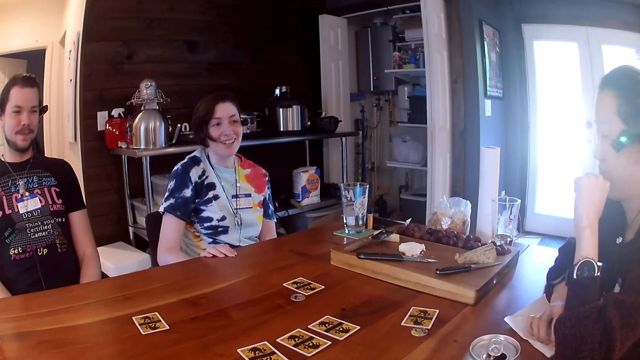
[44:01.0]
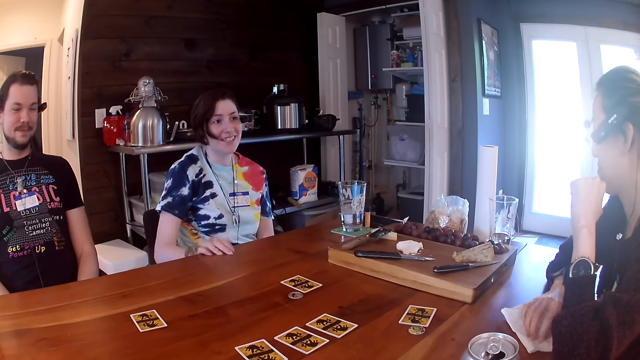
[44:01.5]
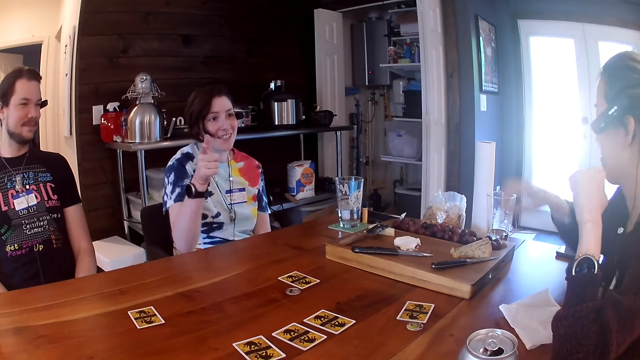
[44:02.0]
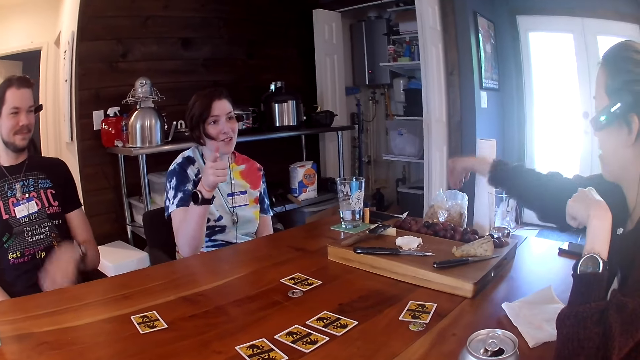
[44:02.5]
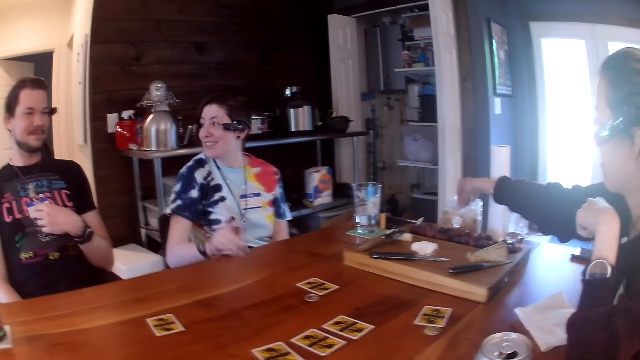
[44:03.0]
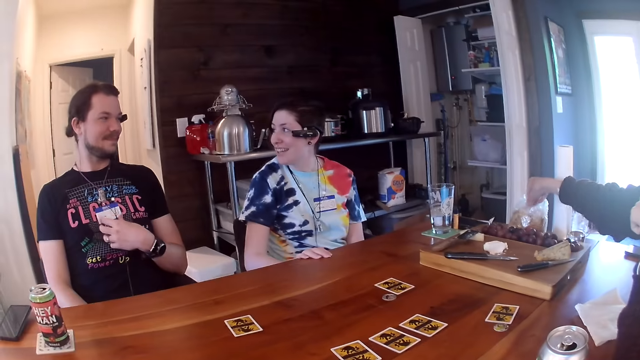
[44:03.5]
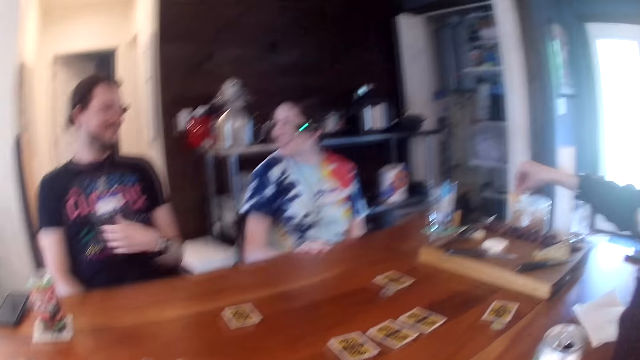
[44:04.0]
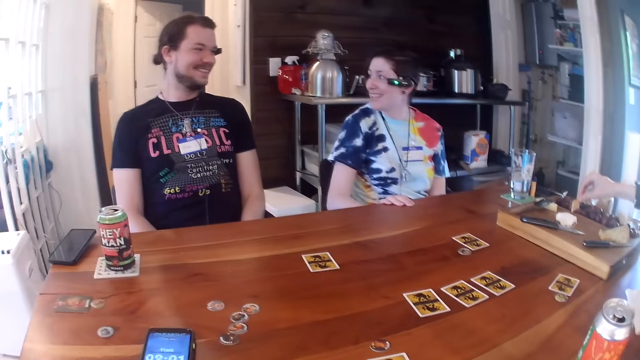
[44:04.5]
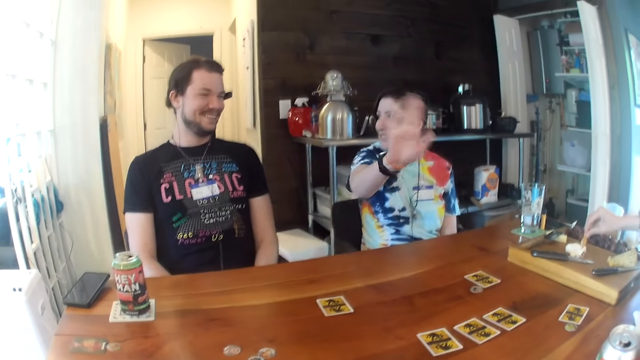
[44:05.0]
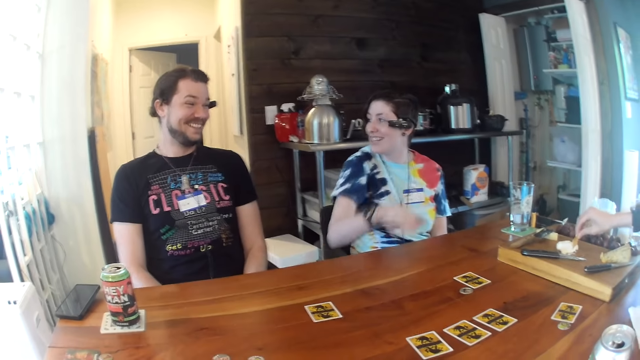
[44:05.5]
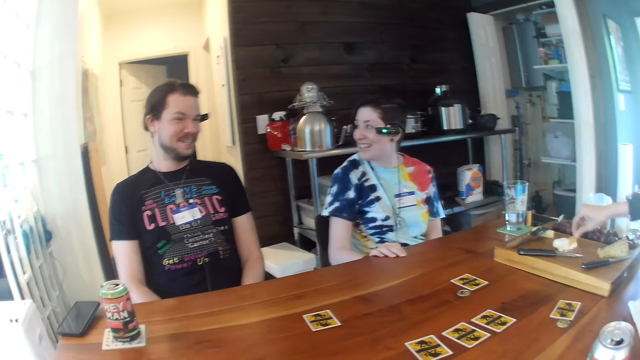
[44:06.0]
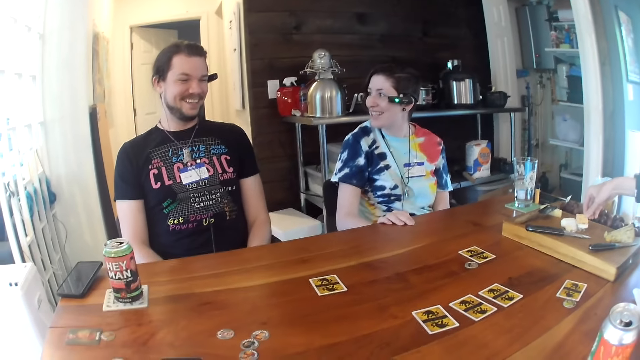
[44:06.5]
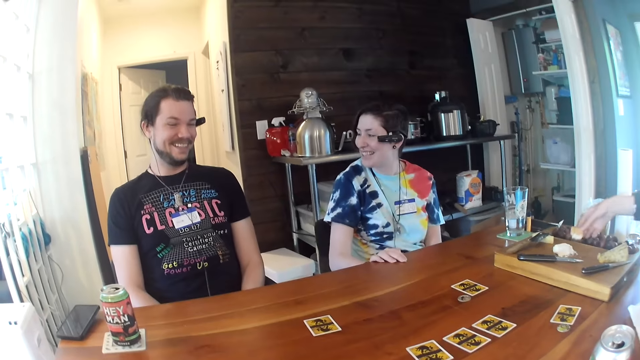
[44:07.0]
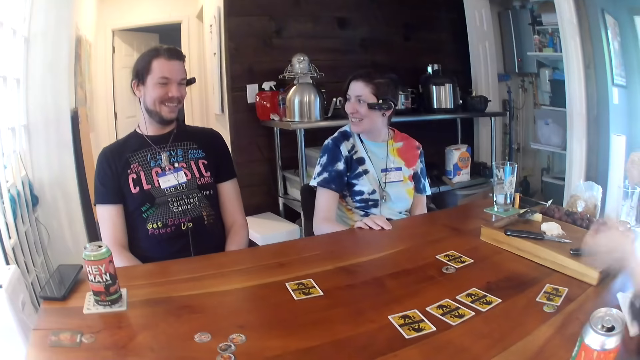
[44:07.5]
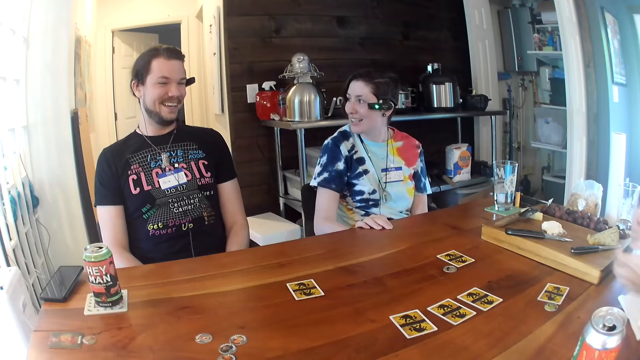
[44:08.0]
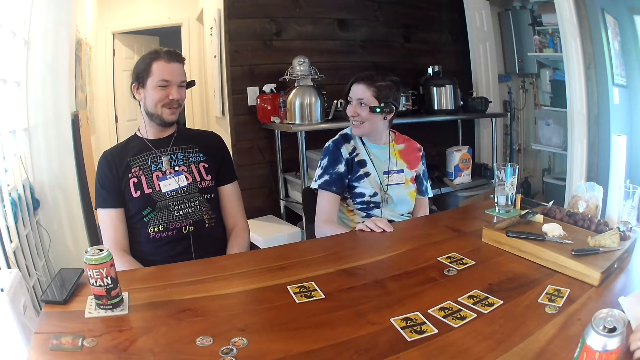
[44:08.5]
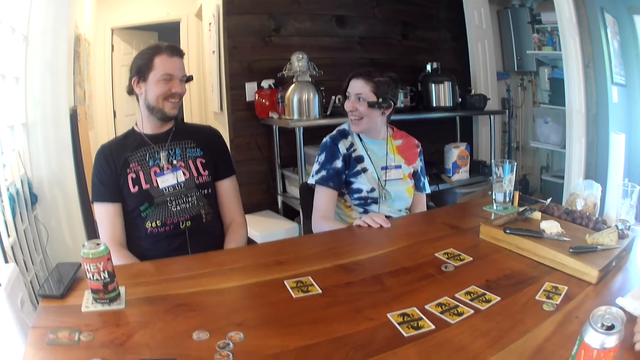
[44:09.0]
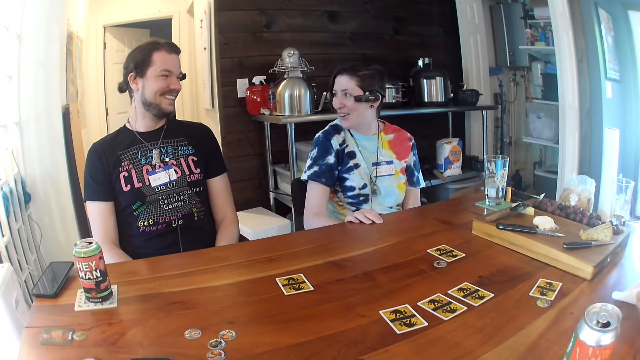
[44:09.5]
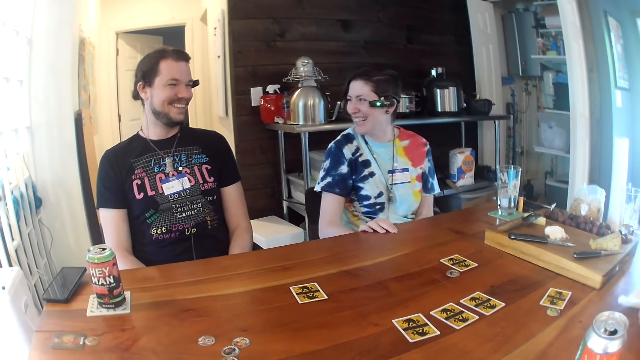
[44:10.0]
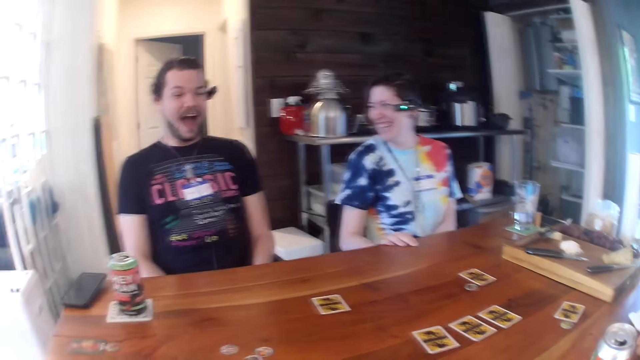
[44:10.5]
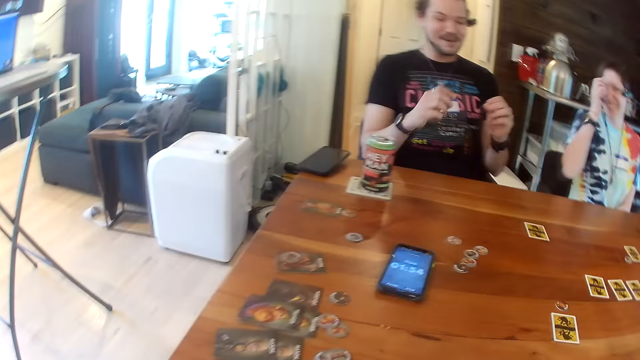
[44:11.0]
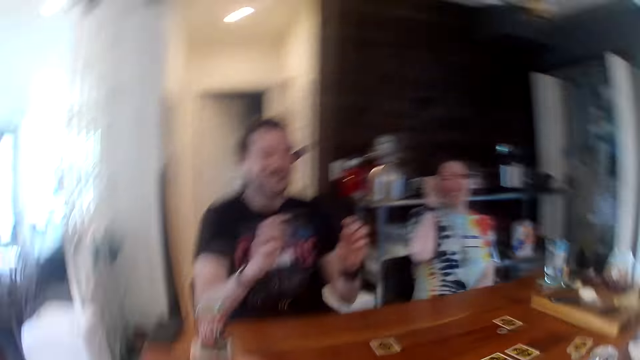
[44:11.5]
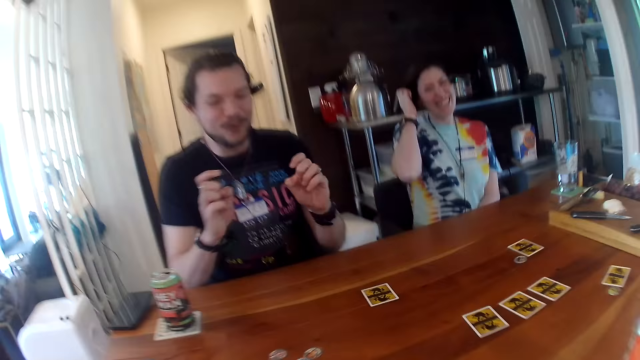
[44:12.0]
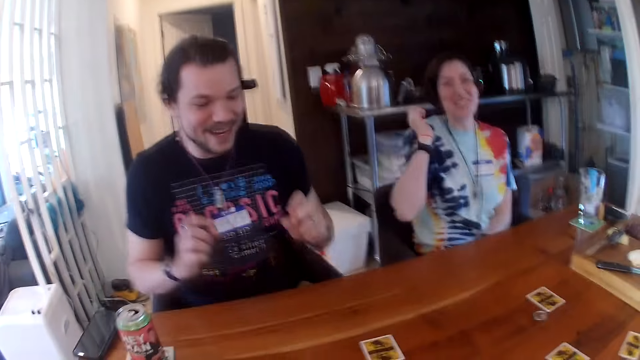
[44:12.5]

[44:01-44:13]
A woman points at the camera wearer with her right hand. Another woman picks up a cracker from a pack on the table with her right hand. A man adjusts a card around his neck with his left hand. The first woman converses with the man and places her right hand on the table. The other woman scoops cheese with the cracker in her right hand. The first woman waves her right hand and places her right hand on the table. The other woman eats the cracker in her right hand and wipes both hands with a tissue on the table. The first woman adjusts her hair with her right hand.

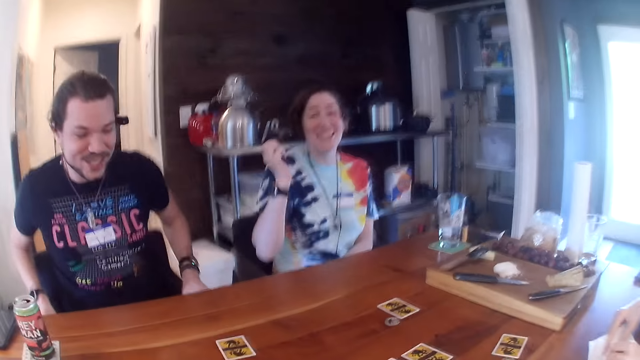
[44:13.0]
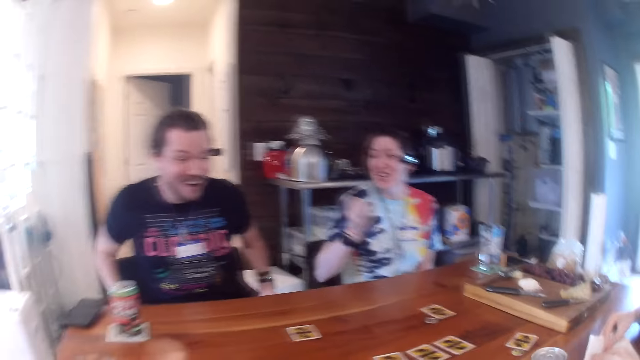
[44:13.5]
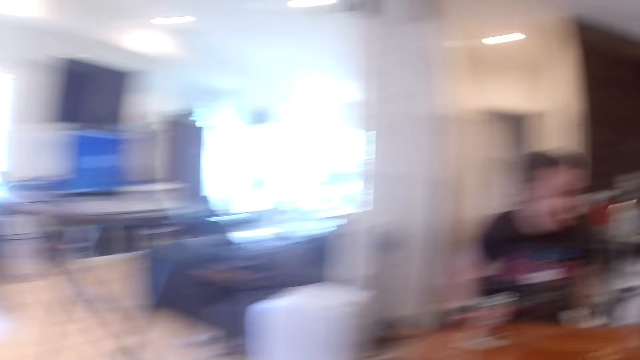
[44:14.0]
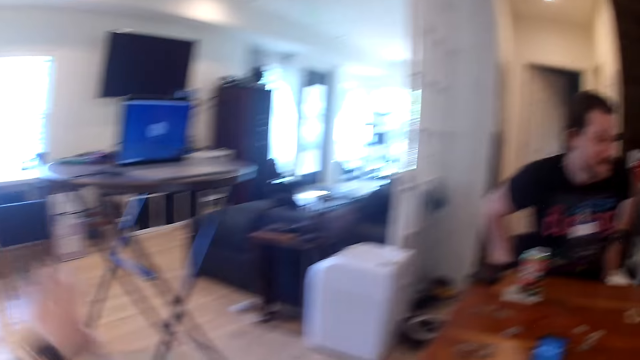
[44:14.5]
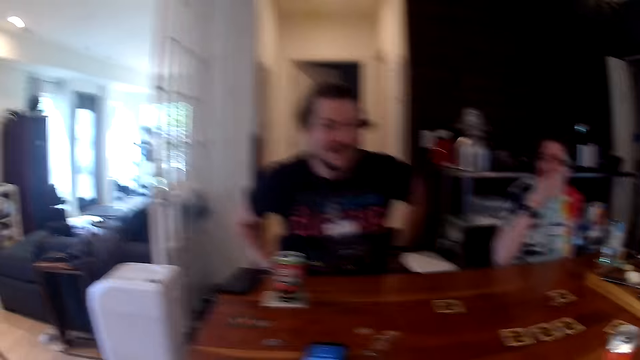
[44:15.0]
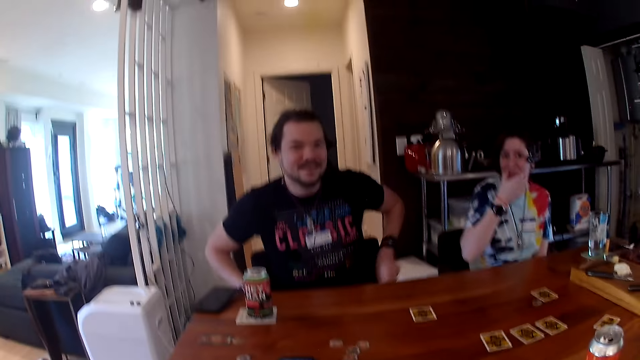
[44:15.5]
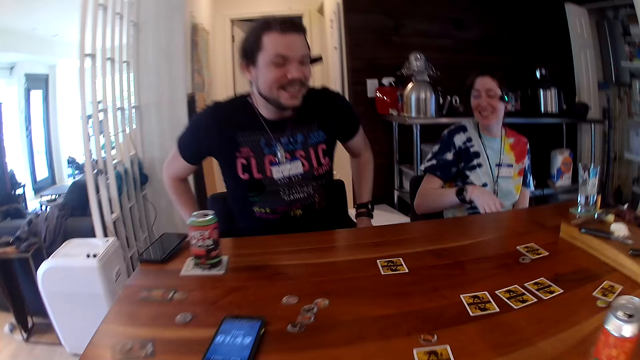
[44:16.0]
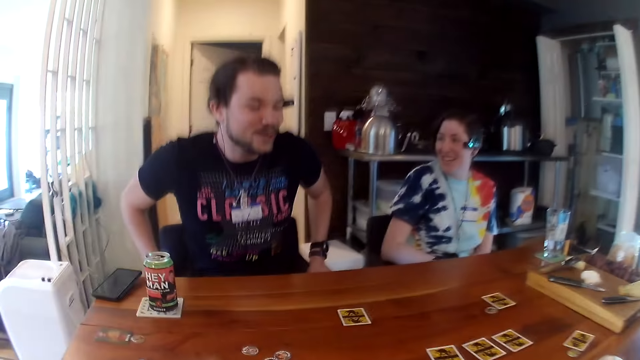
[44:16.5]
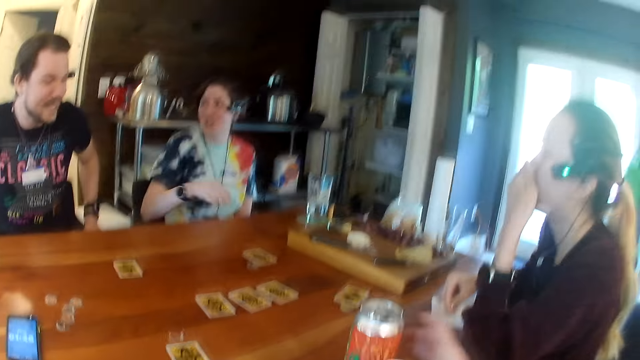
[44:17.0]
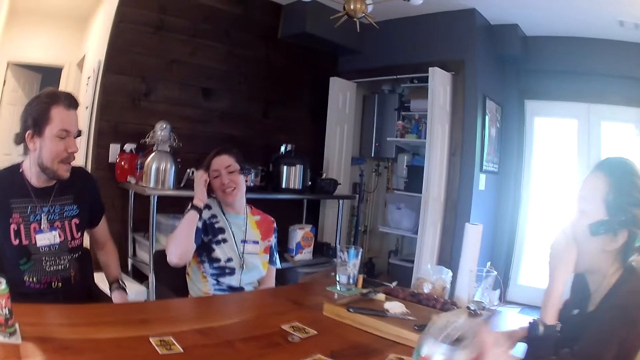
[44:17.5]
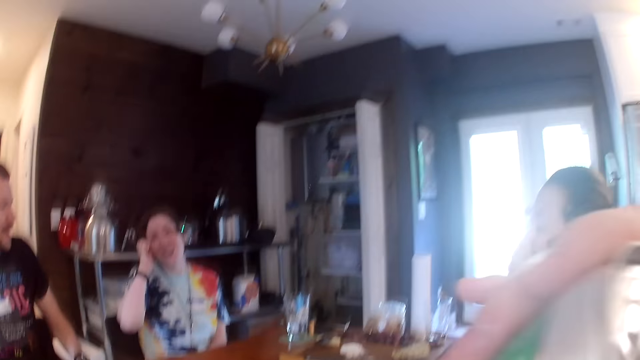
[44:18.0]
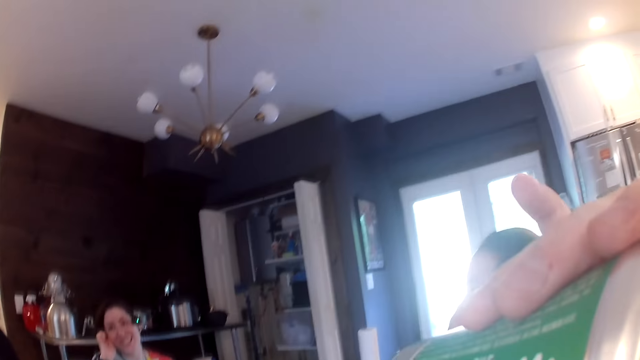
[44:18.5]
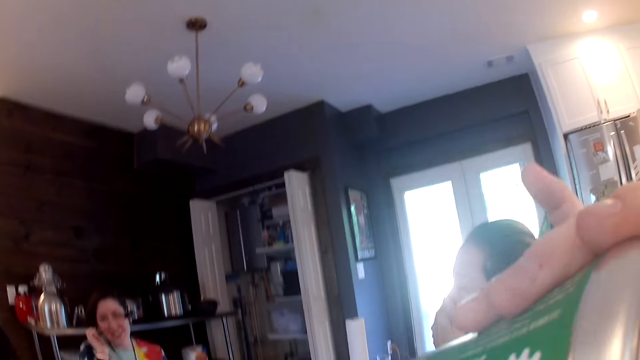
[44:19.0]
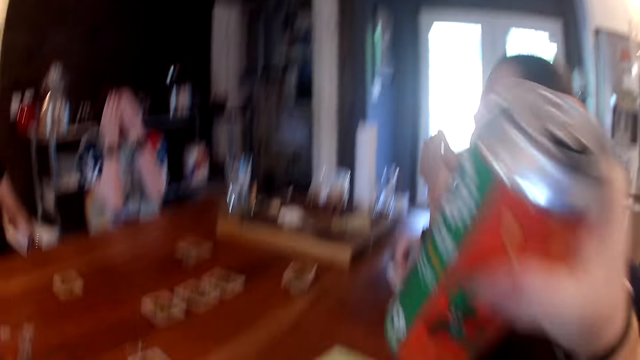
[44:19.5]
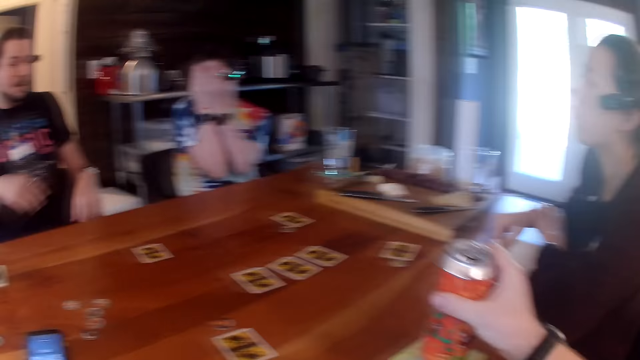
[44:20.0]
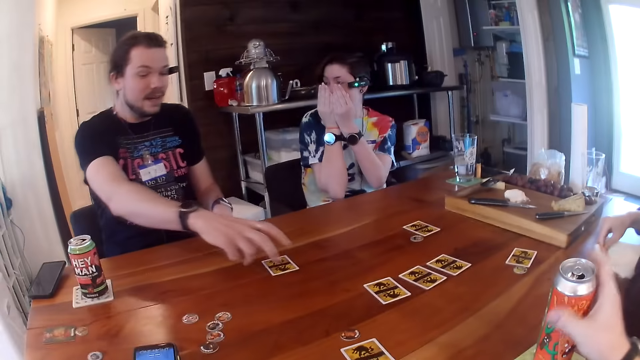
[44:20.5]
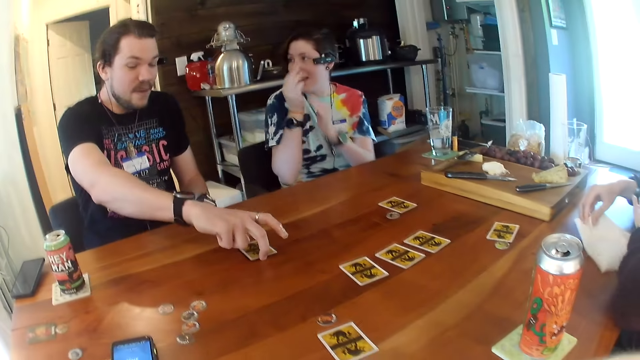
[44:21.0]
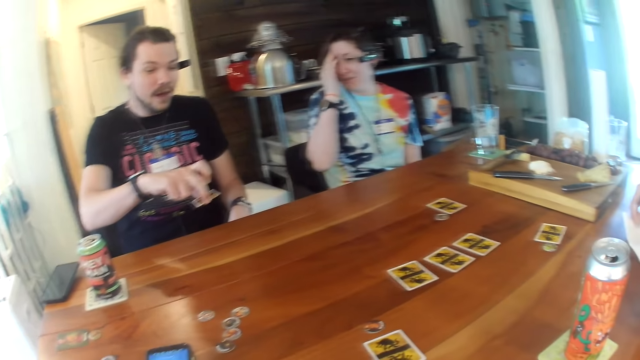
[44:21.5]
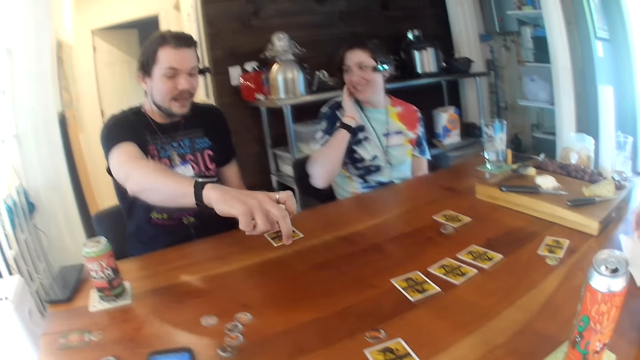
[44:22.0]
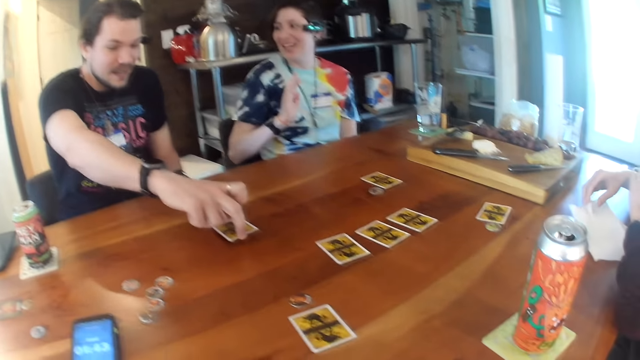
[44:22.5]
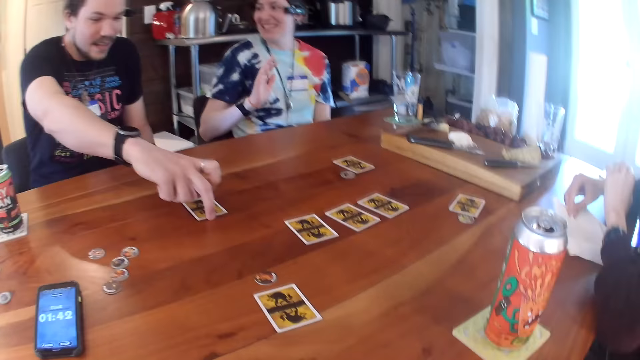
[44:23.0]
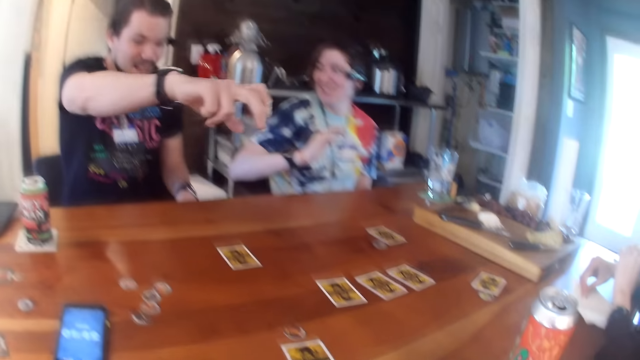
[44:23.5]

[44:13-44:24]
A woman gesticulates with her right hand. The camera wearer converses with the people at the table. The woman wipes her face with her right hand. The camera wearer picks up the juice on the table. The woman adjusts her hair with her right hand and holds her right ear with her right hand. The camera wearer drinks from the can on the table with his right hand. The woman covers her face with both hands. Another woman places her left hand on the table. The camera wearer drops the can on the table with his right hand. The other woman wipes her right hand on the tissue on the table. A man picks up a card from the table with his right hand. The first woman wipes her face with her right hand. The man drops the card on the table with his right hand.
